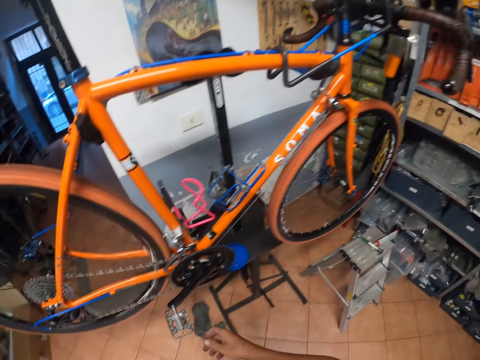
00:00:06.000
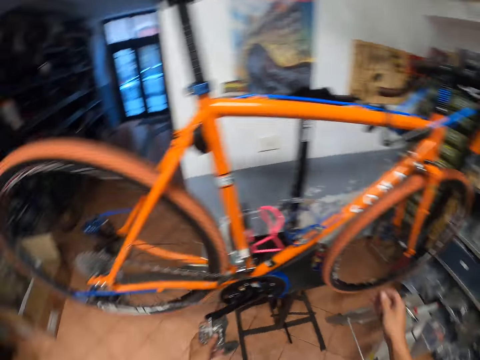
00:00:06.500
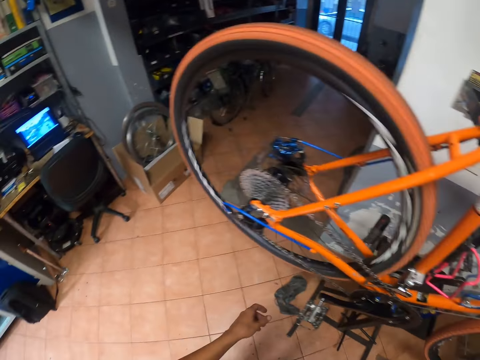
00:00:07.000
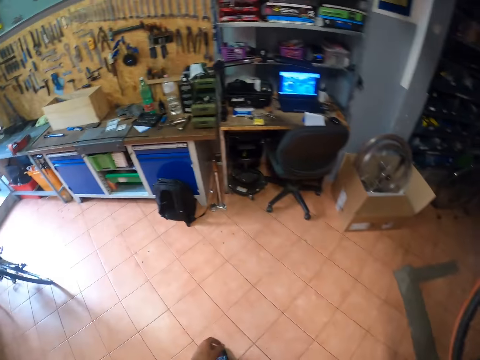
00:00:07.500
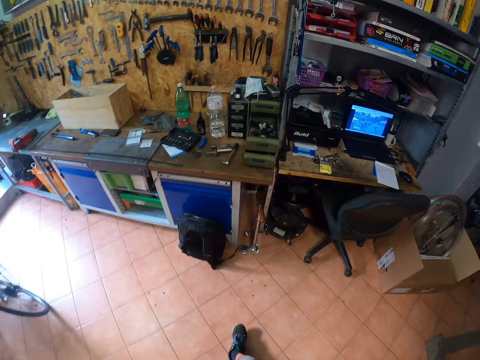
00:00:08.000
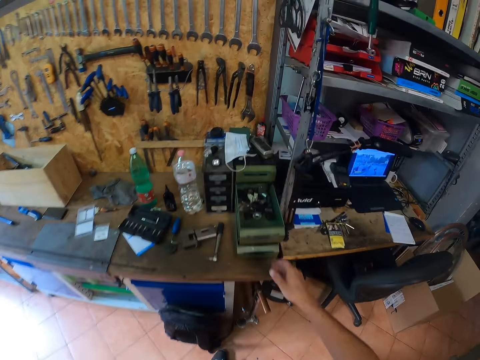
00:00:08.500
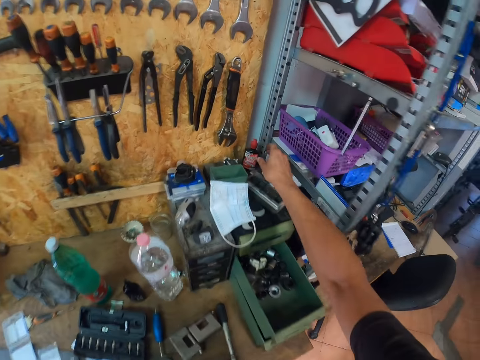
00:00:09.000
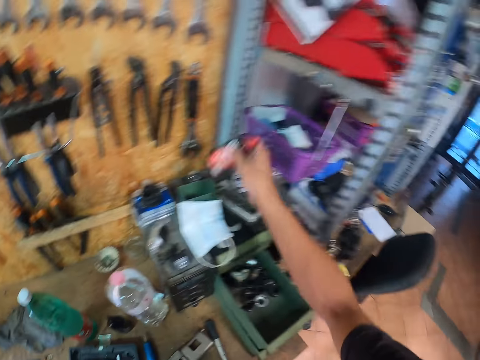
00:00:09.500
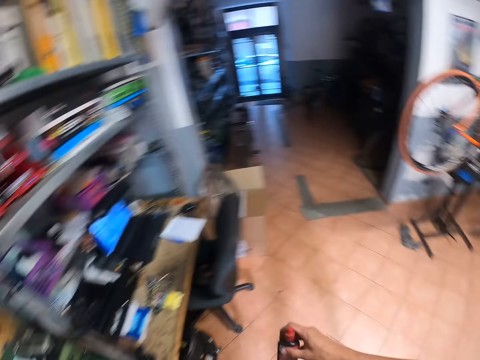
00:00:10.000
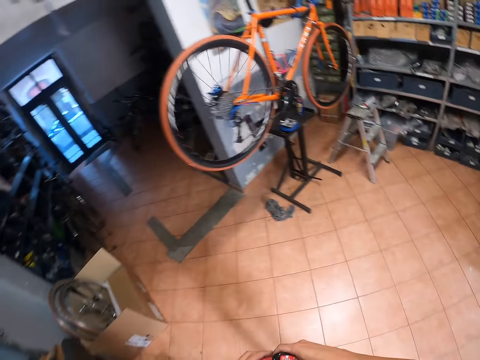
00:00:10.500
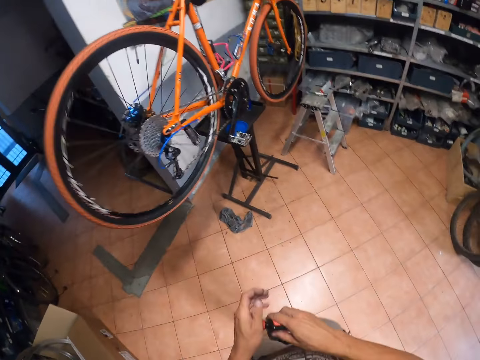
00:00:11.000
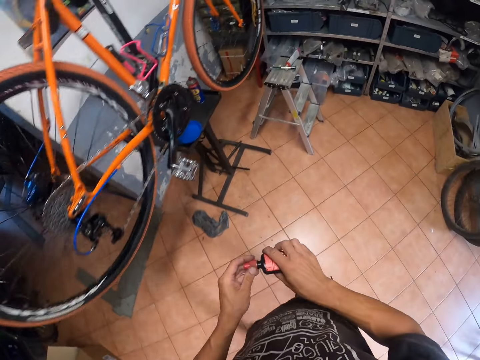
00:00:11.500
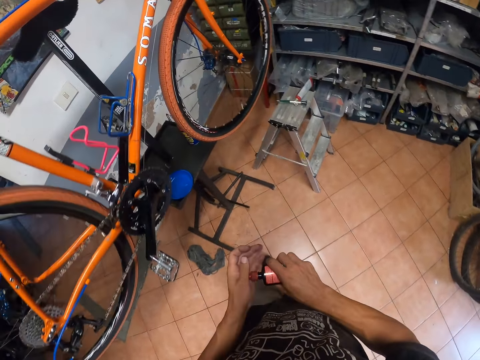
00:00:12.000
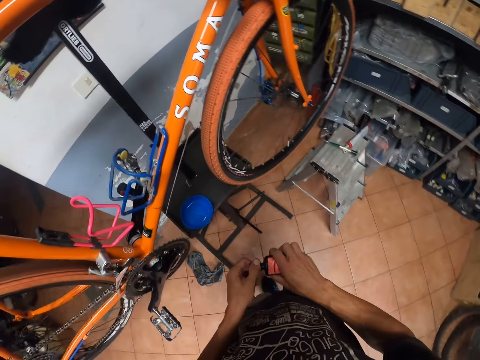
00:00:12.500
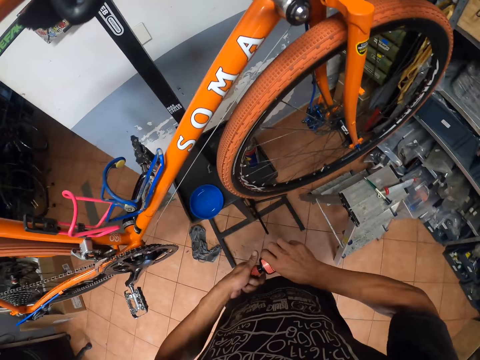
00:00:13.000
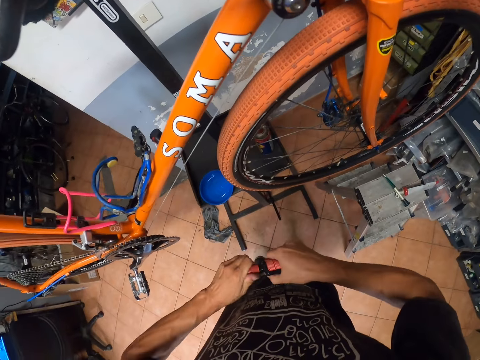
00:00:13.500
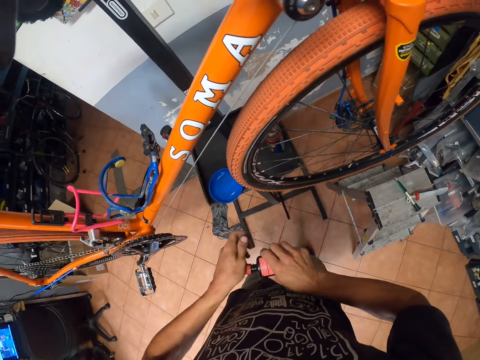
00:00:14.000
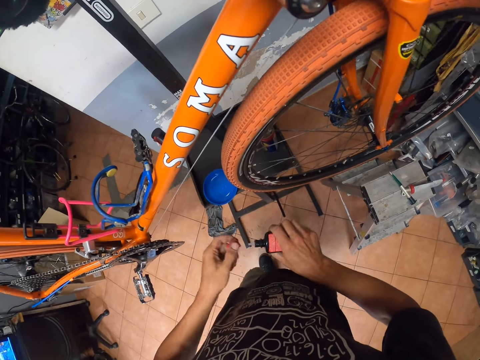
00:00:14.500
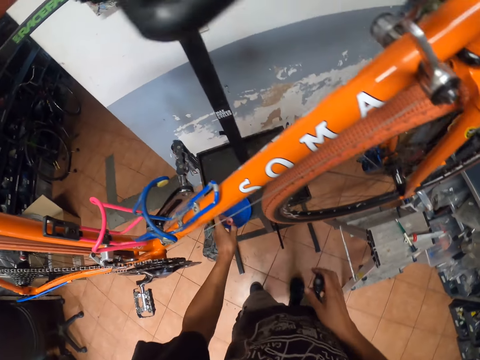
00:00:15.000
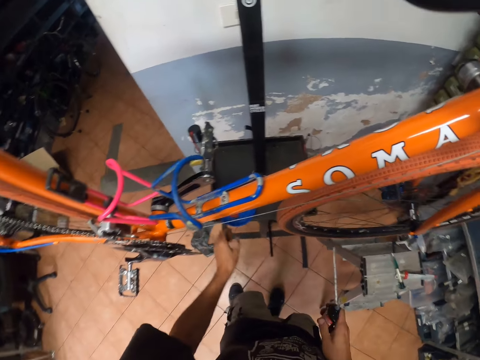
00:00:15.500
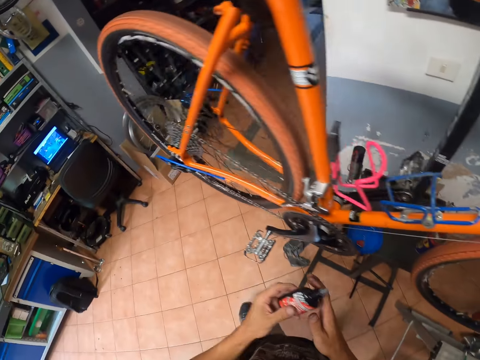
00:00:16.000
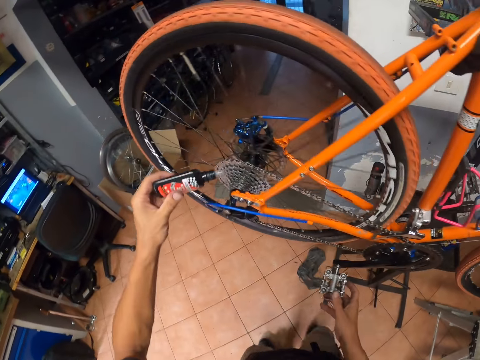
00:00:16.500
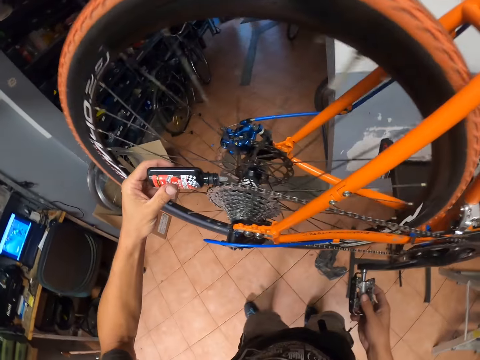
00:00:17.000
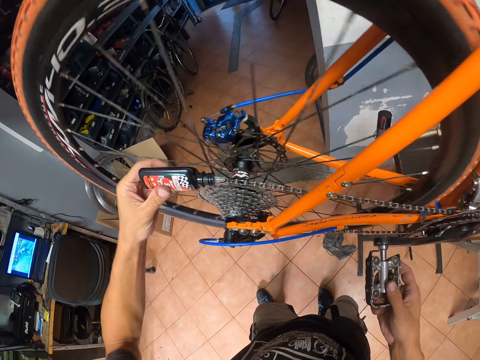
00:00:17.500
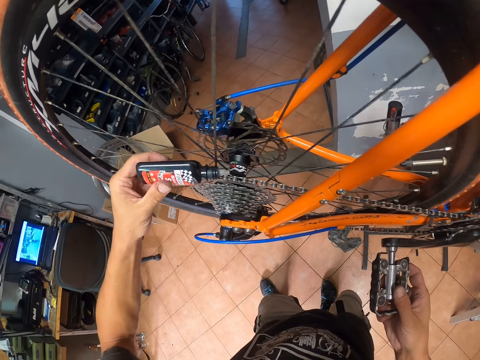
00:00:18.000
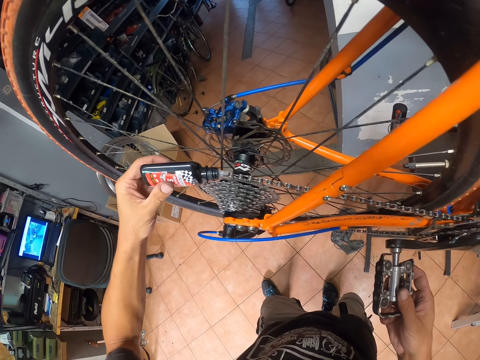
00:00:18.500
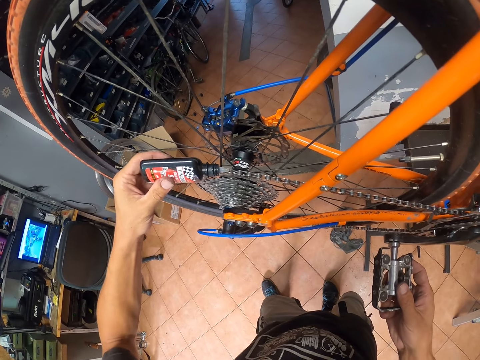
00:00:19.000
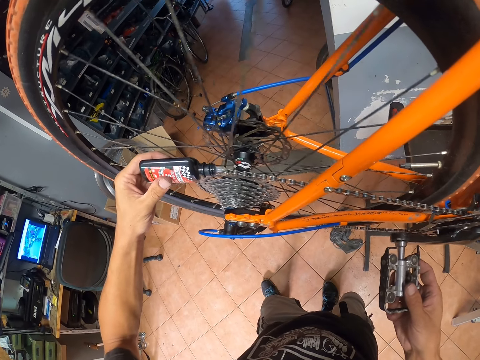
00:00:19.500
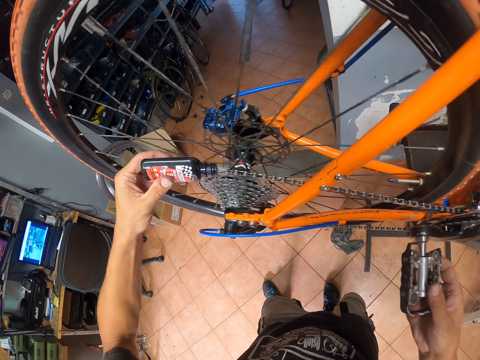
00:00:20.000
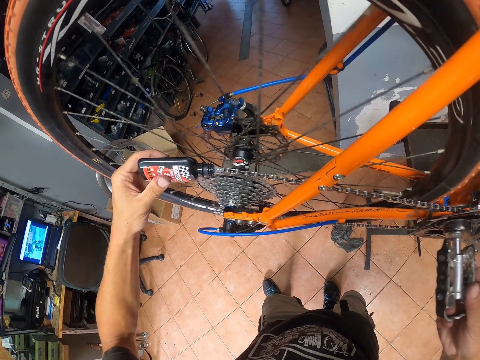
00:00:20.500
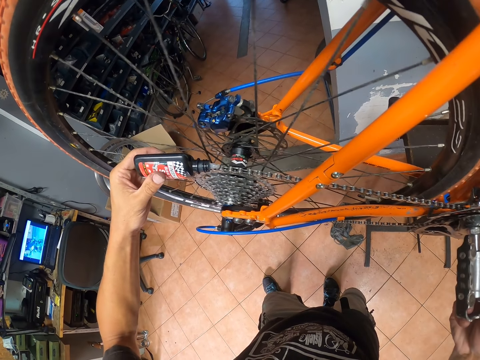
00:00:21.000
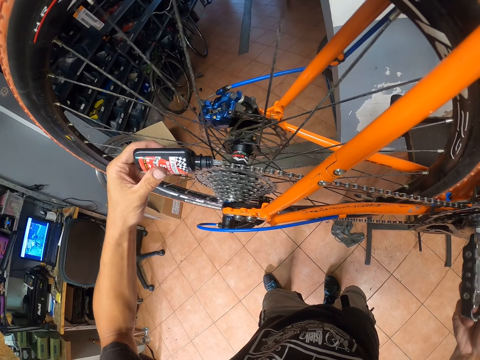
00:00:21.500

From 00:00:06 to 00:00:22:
The camera wearer releases the pedal. He looks around, walks in the room. He takes a bottle of lubricant from the desk. He walks towards the bicycle. He opens the bottle of lubricant. He drops the cover of the bottle on a platform. He applies the lubricant on a roller chain with his left hand. He holds the pedal.

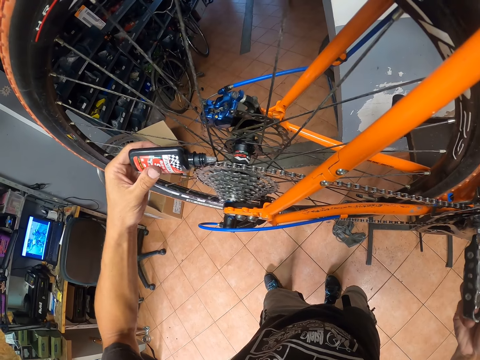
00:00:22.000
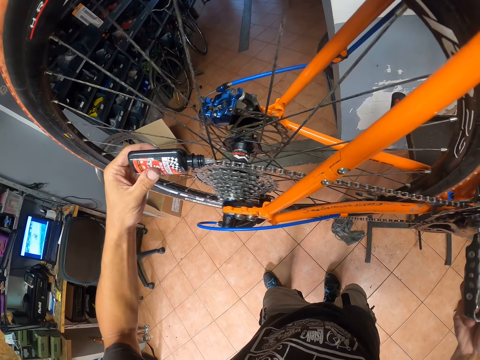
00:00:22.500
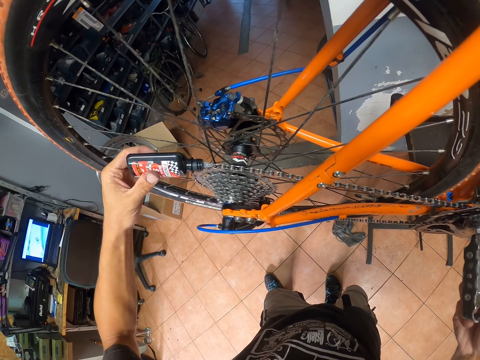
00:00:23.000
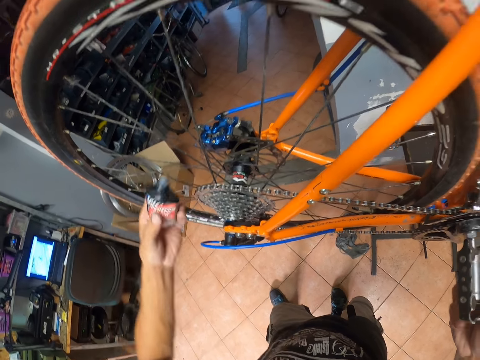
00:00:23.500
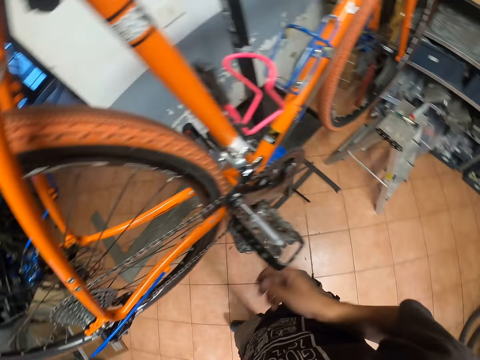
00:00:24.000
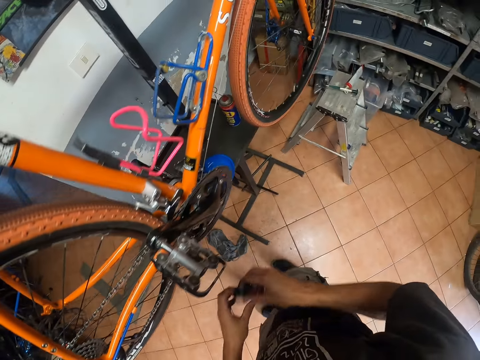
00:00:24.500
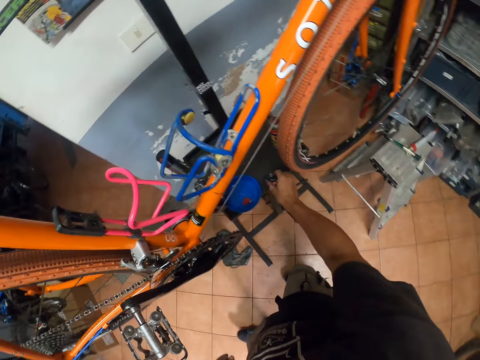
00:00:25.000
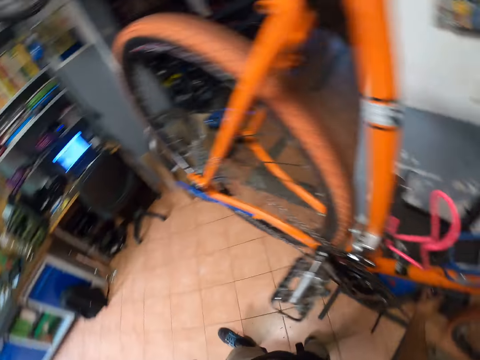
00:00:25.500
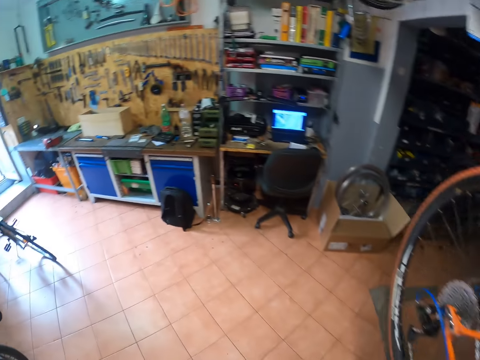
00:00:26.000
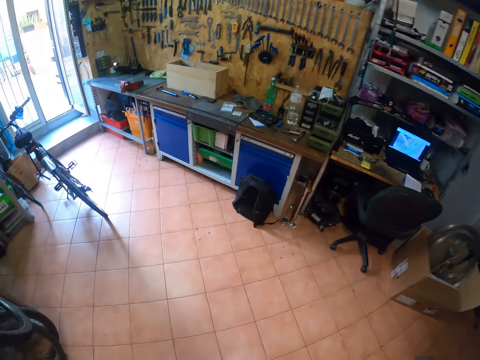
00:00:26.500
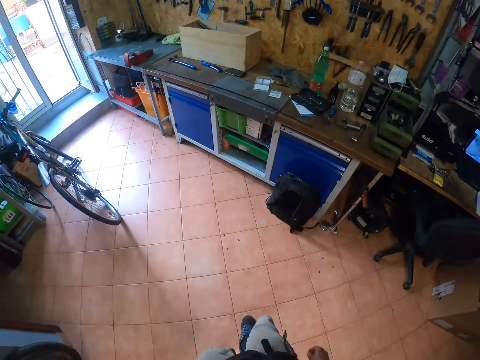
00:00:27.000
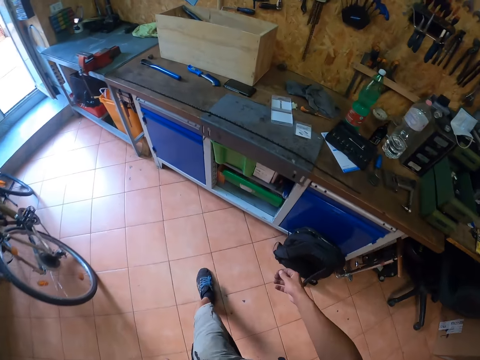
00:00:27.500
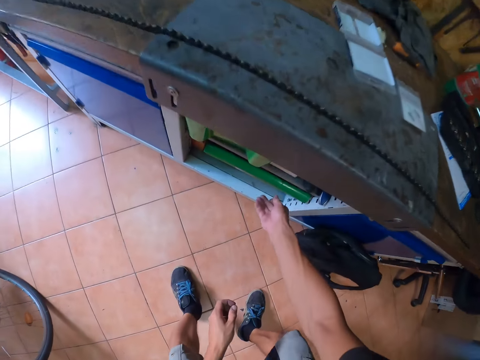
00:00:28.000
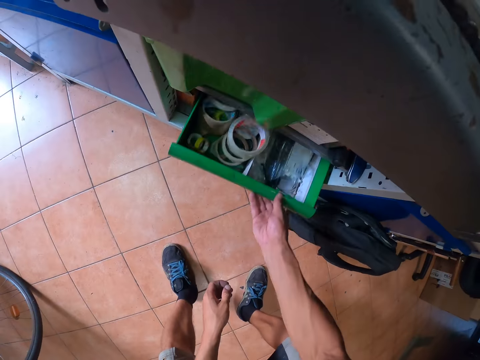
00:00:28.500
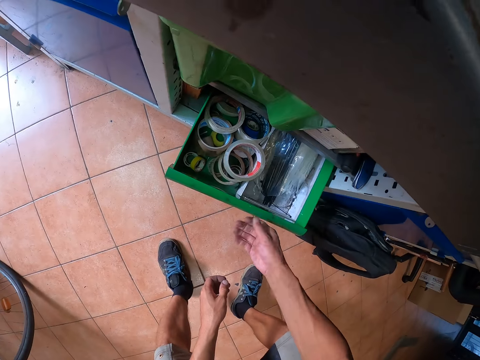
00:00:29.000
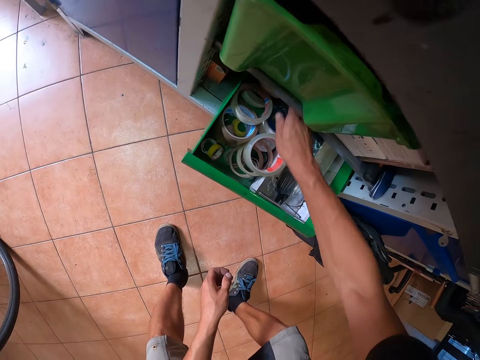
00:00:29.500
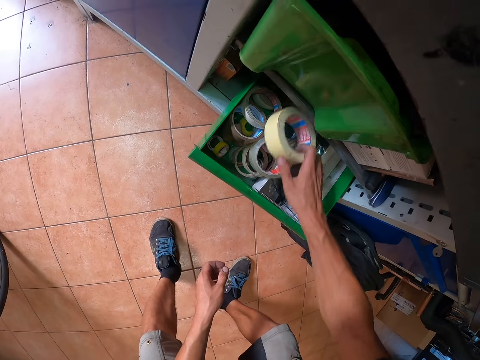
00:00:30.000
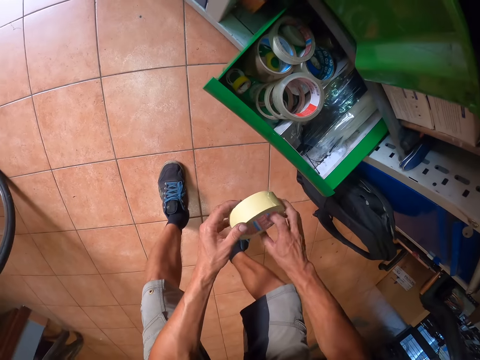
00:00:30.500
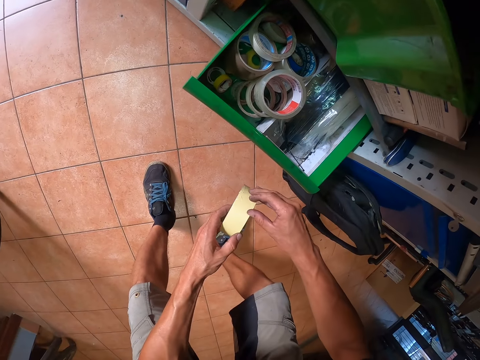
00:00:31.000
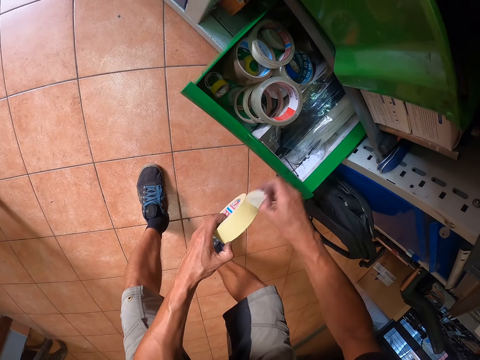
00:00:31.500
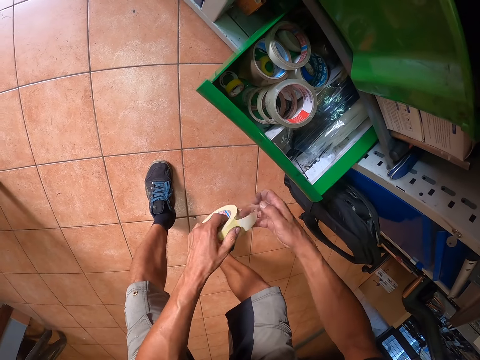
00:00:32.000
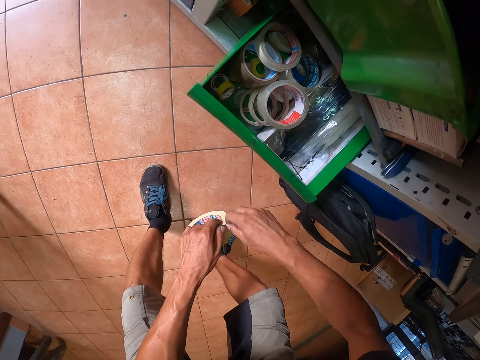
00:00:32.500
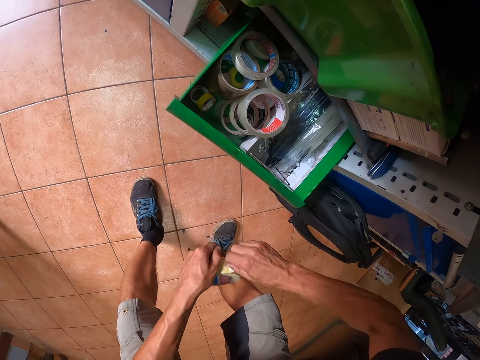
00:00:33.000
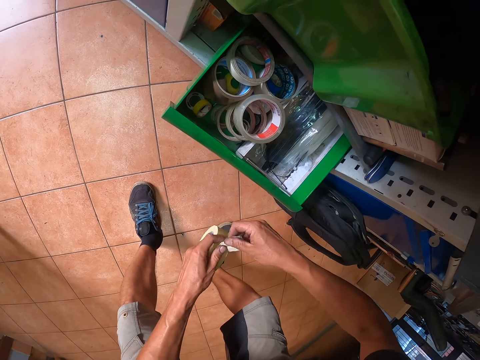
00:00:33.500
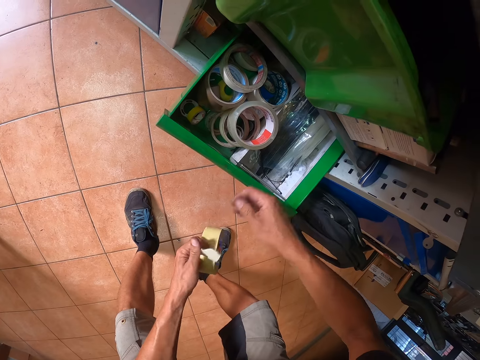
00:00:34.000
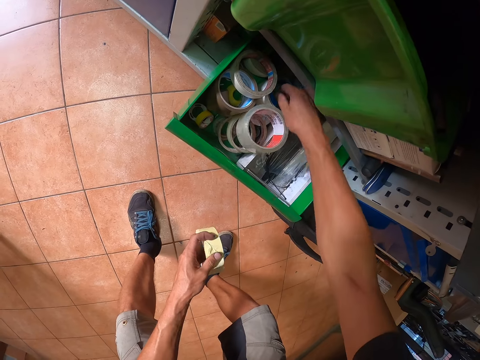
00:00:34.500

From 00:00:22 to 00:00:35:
The camera wearer holds the pedal with his right hand. He releases the pedal. He drops the bottle of lubricant on the platform. He turns around, walks in the room. He opens a drawer under the desk with his right hand. He takes out a paper tape or masking tape with his right hand. He unrolls the masking tape. He cuts a piece of the masking tape.
